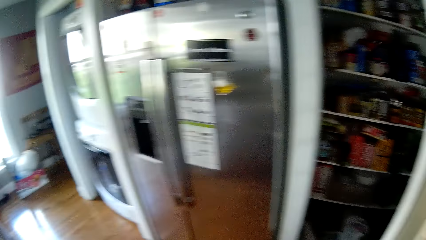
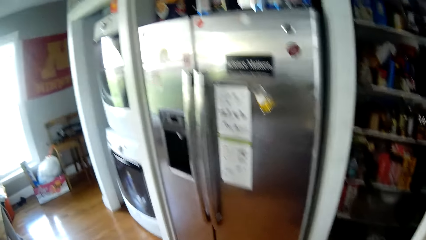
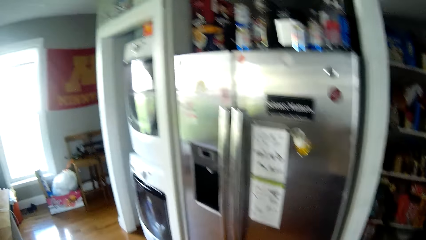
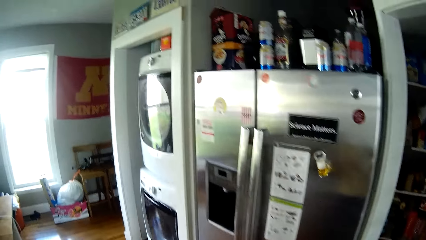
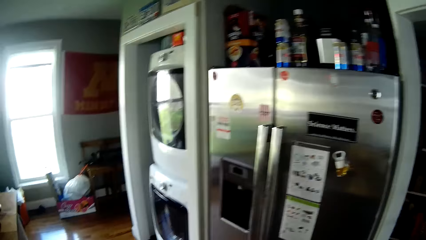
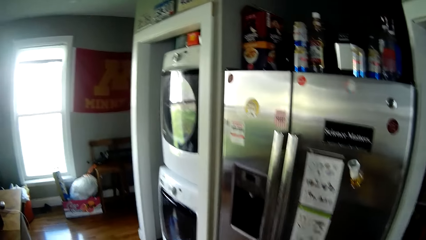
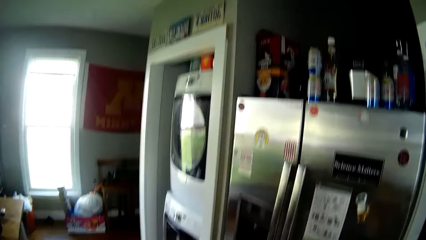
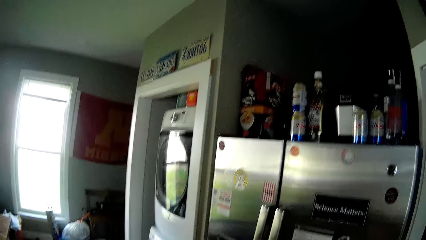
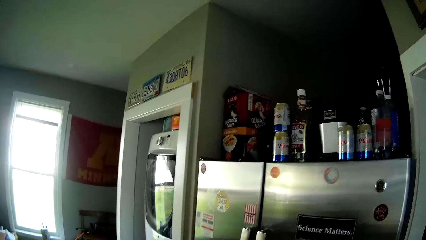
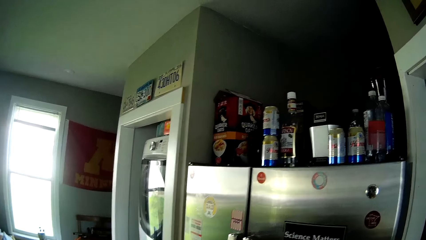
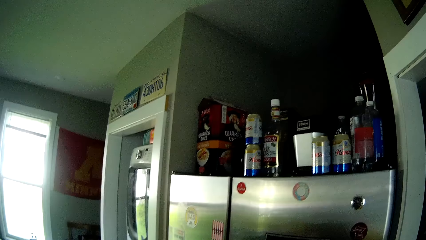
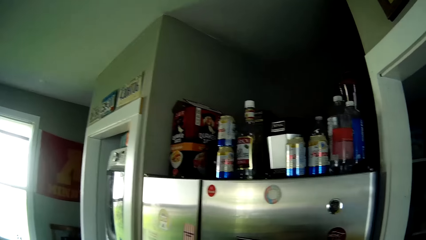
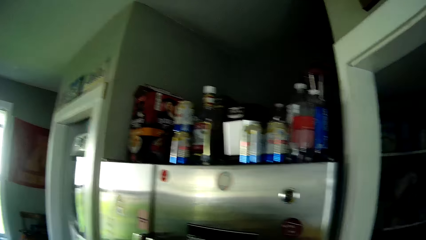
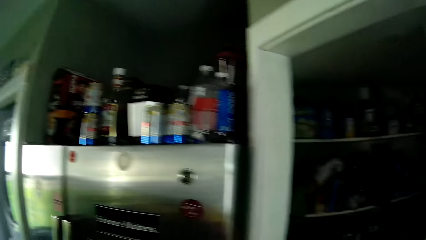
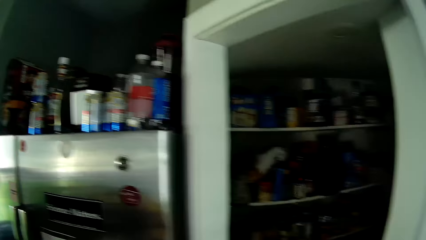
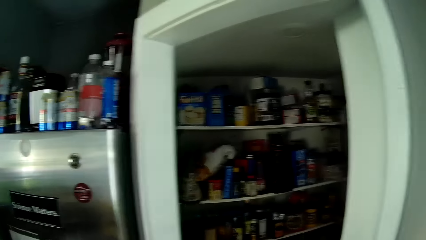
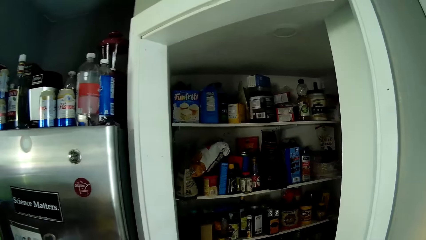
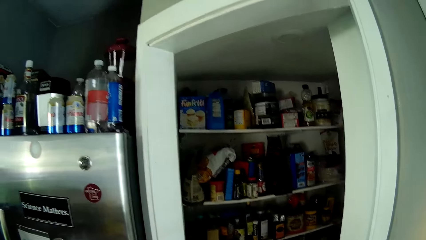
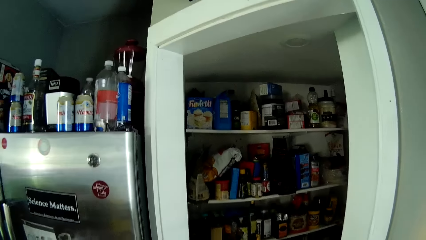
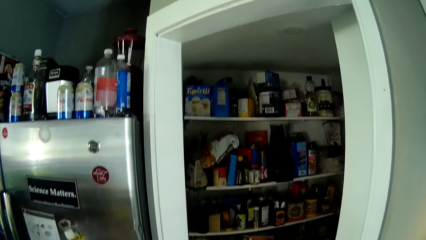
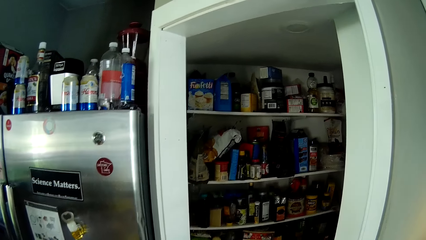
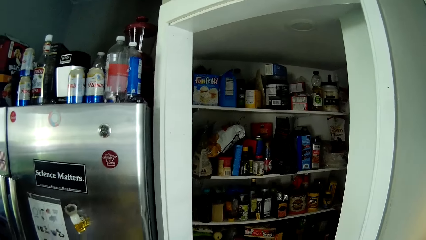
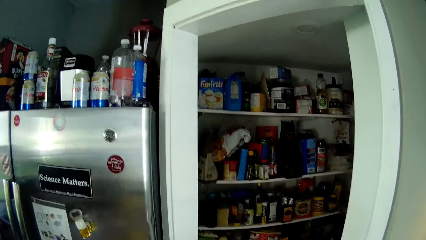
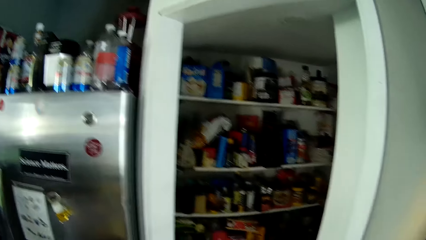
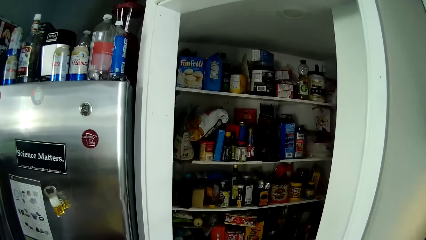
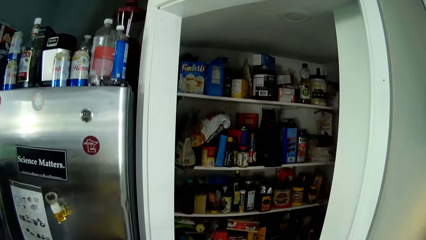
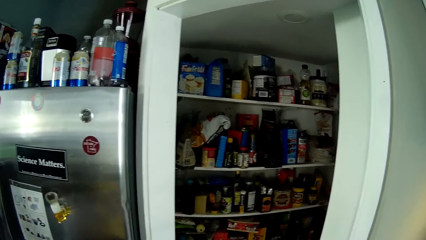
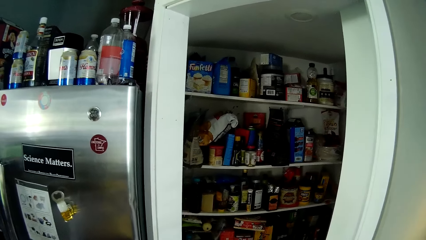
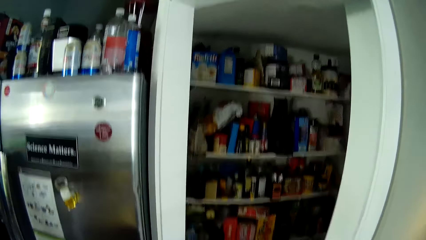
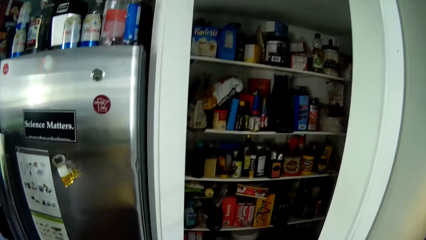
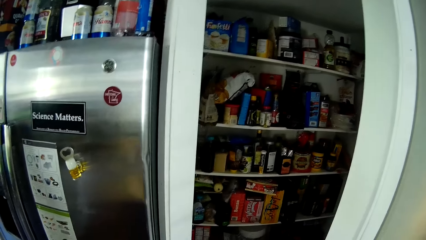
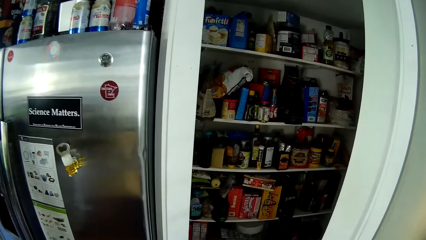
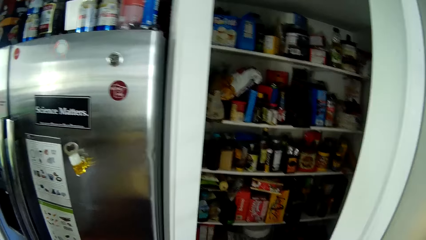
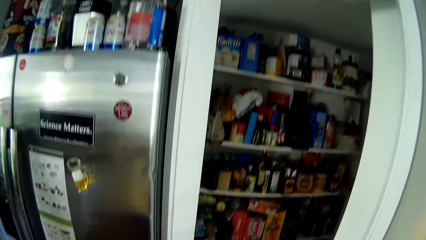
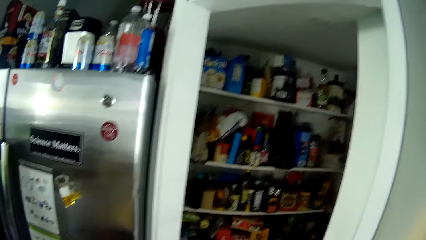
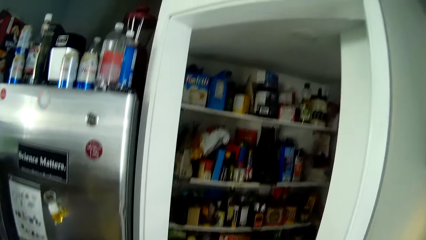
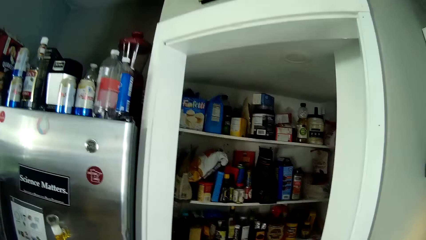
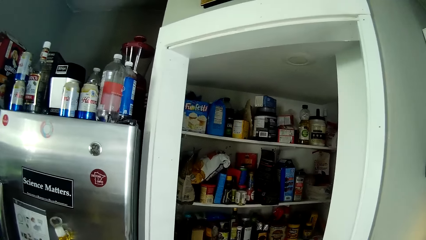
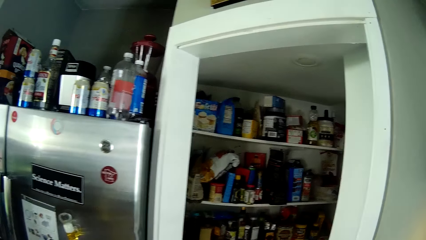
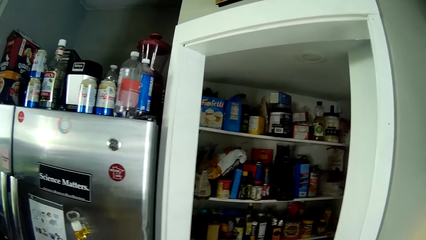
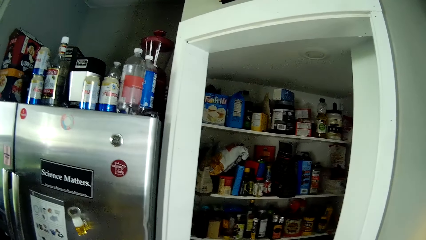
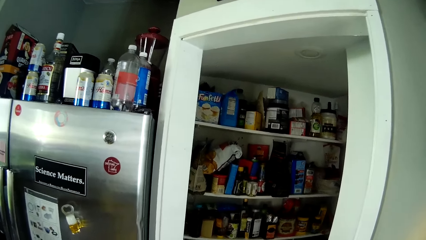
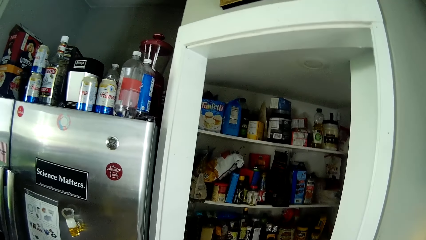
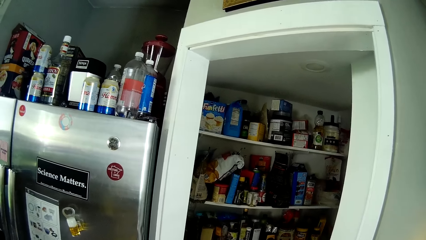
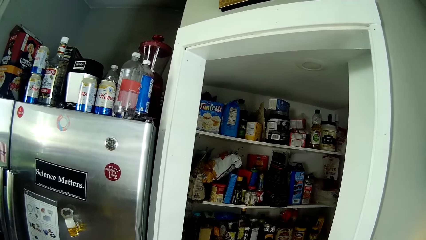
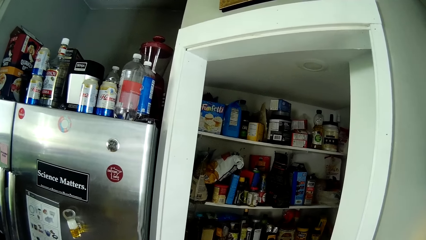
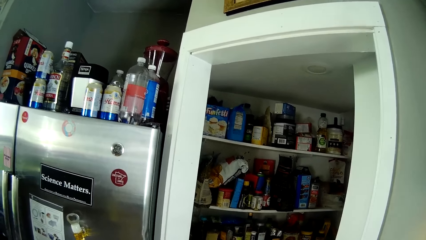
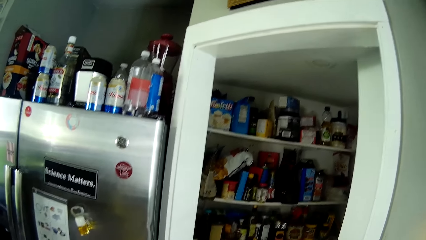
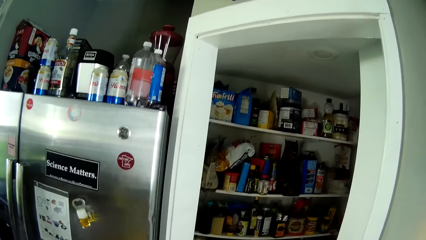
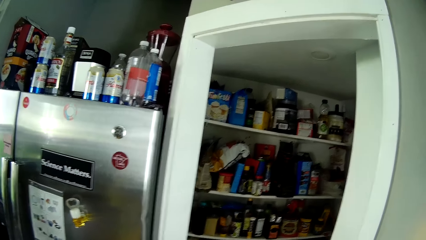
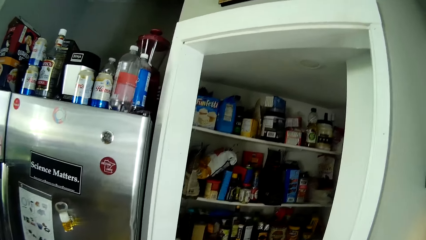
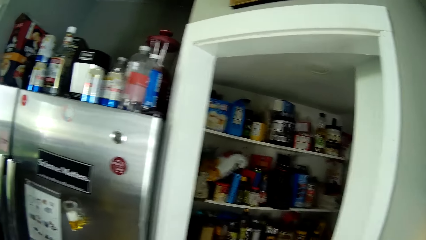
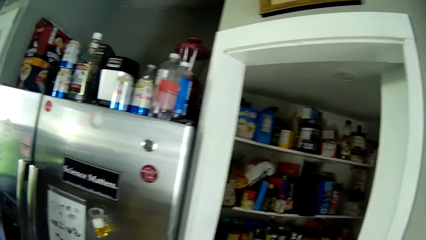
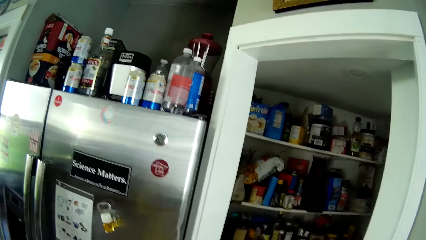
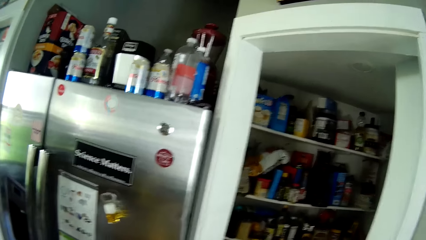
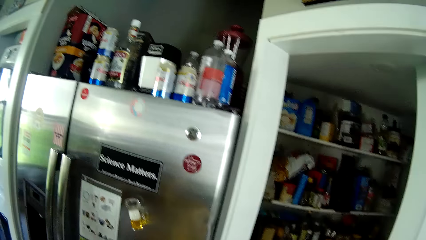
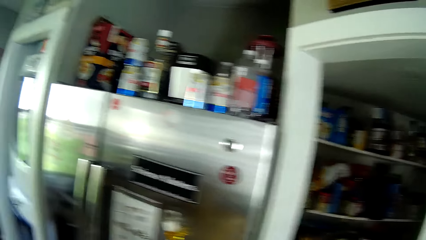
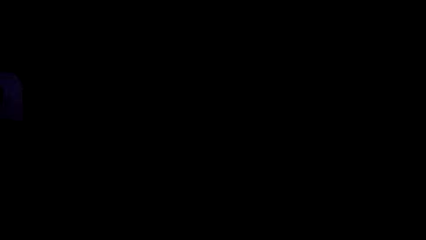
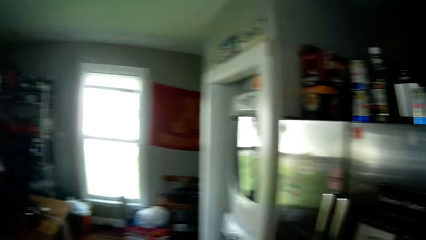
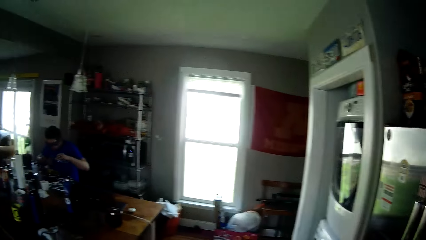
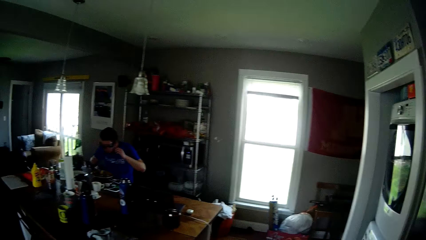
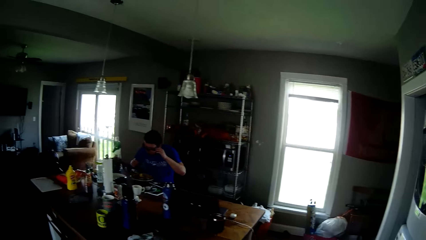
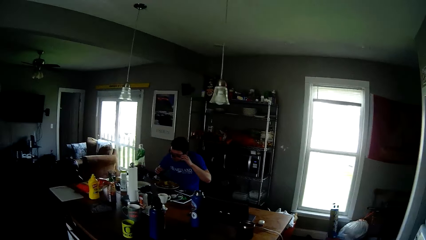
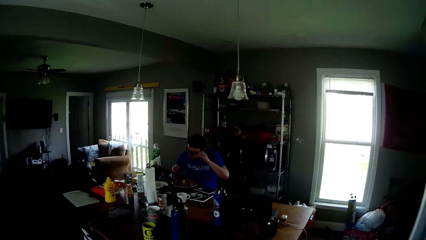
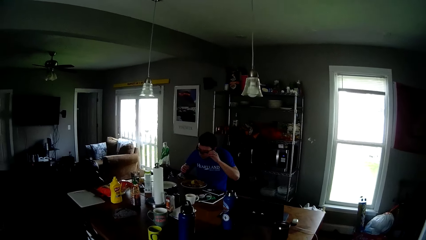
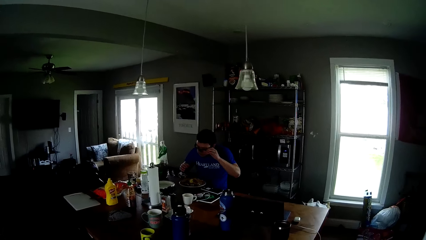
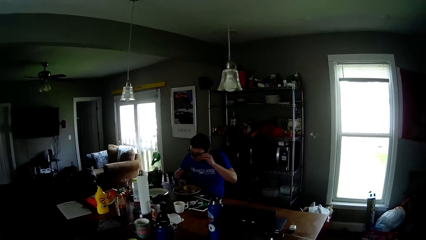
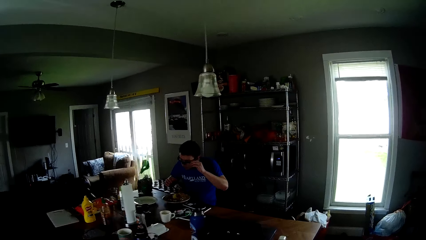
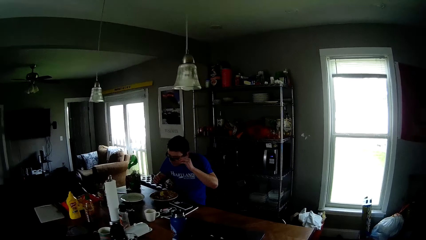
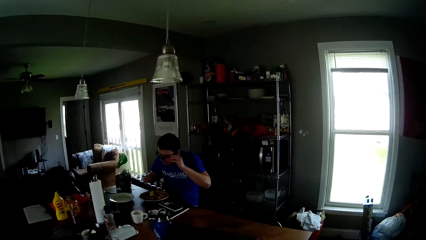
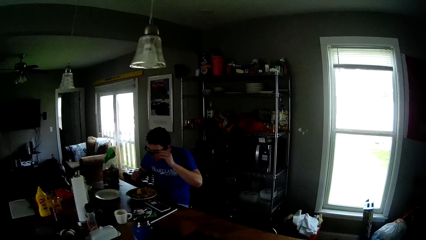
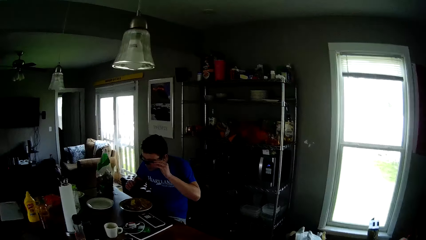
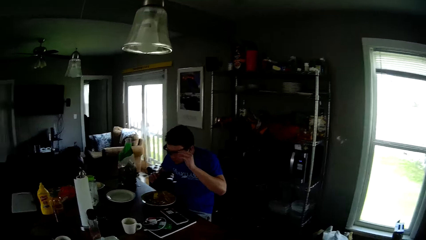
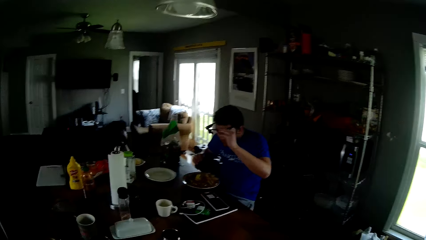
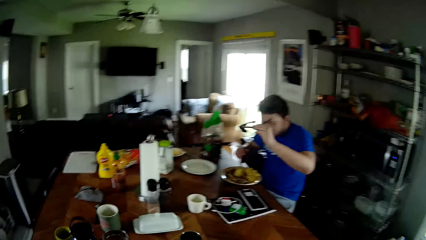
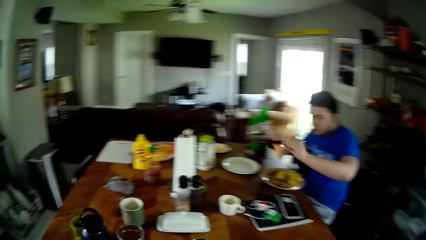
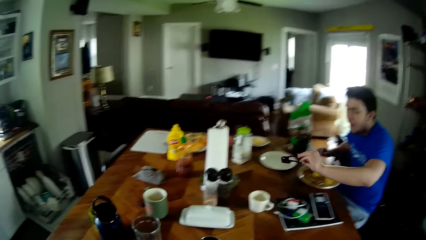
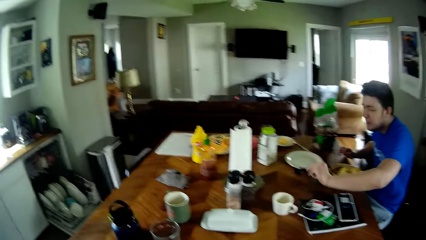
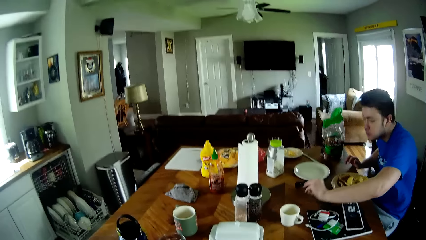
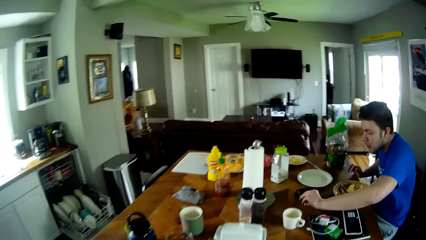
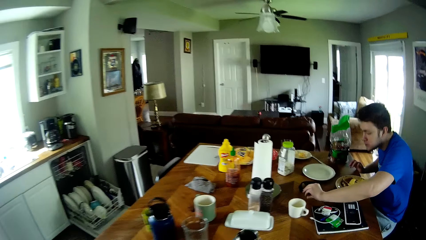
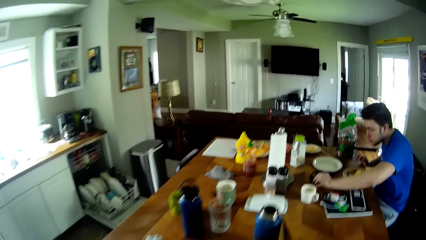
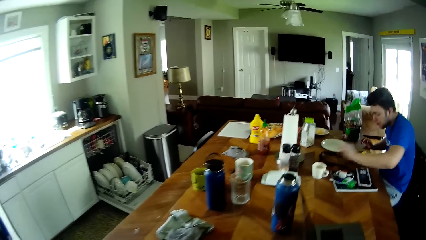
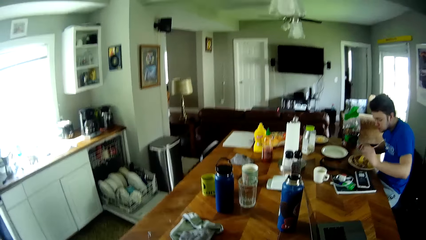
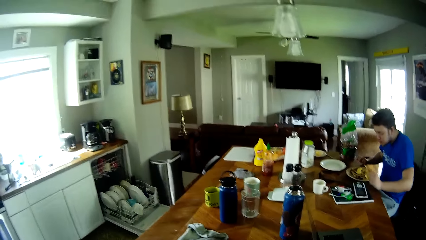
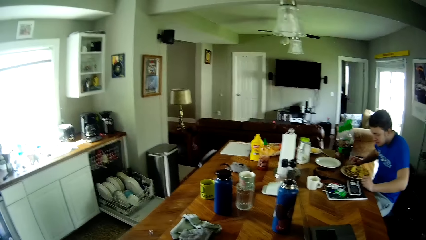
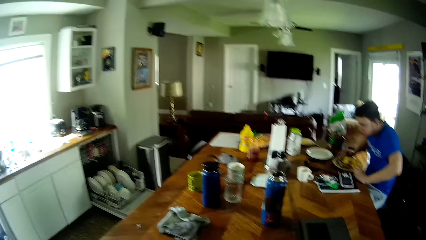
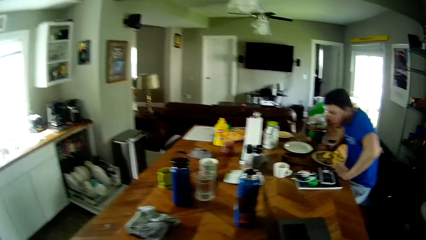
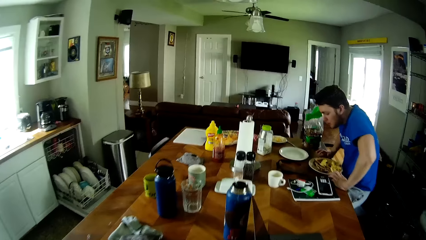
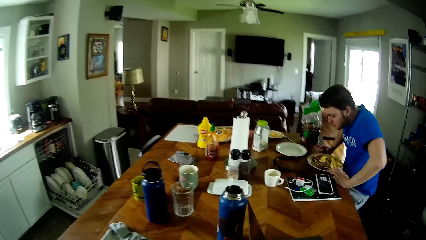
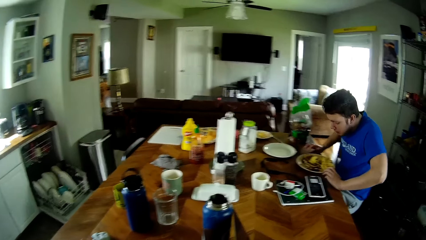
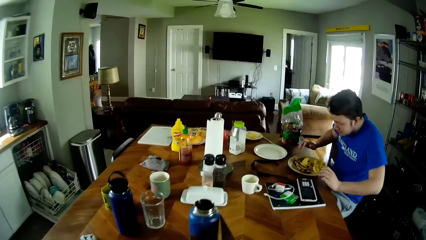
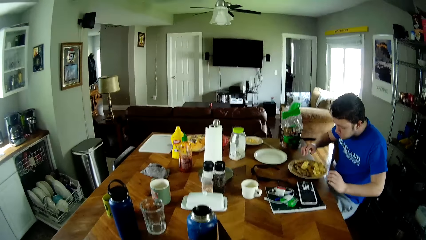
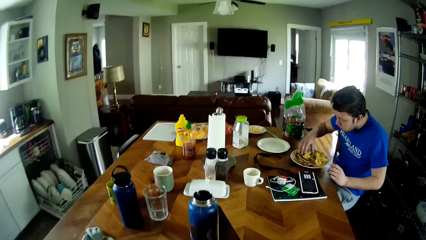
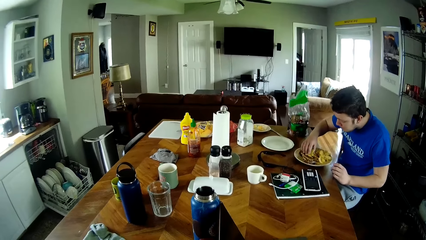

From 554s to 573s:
The camera wearer looks around the refrigerator. The man takes off his glasses with his left hand. The man places his glasses on the table. The man places his right hand on the table. The man pushes his seat towards the table. The man sits on the seat.
